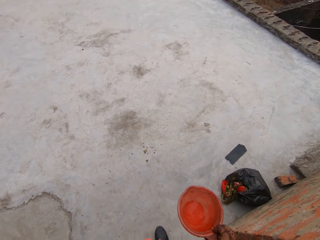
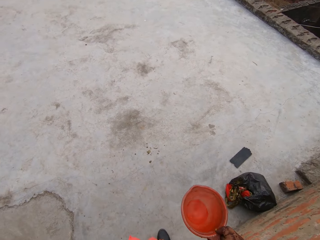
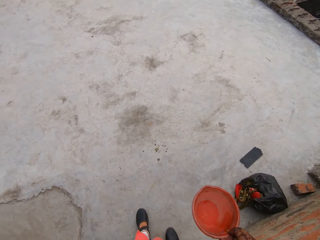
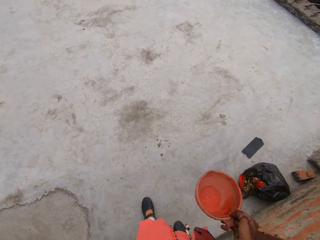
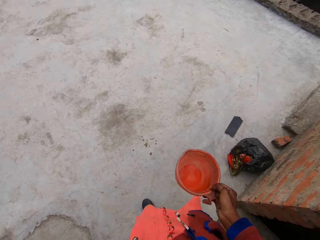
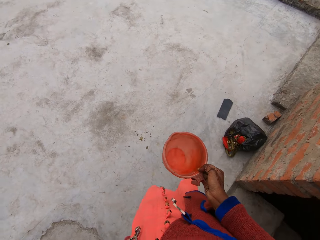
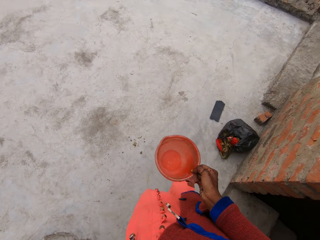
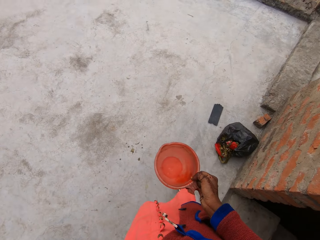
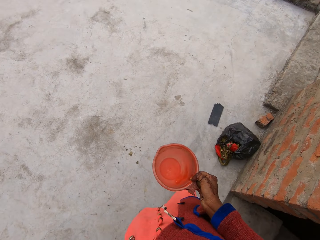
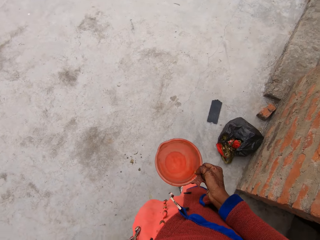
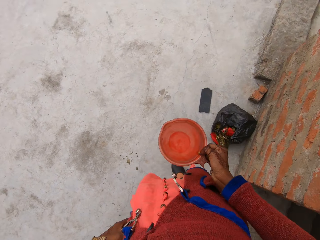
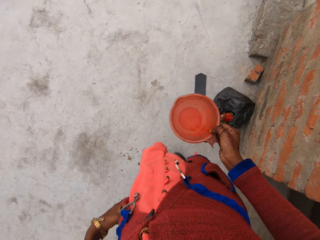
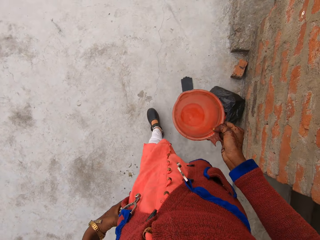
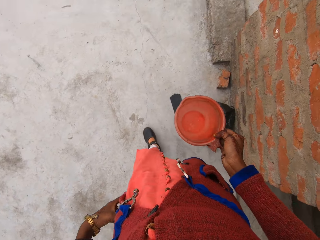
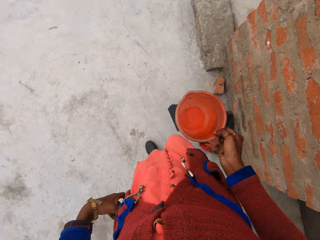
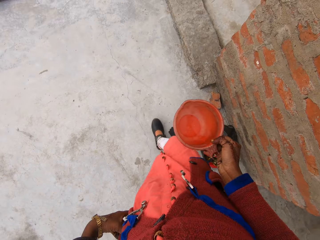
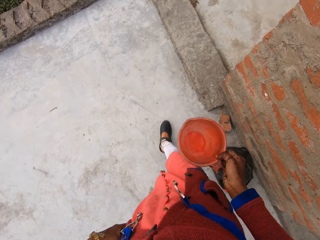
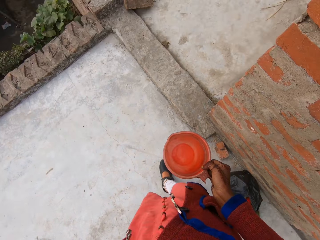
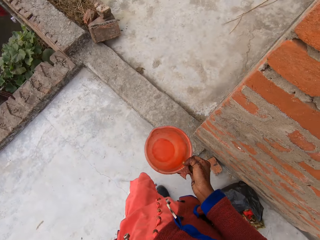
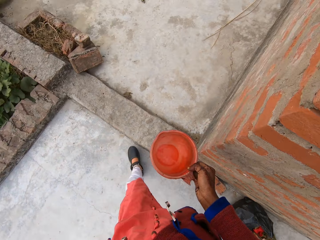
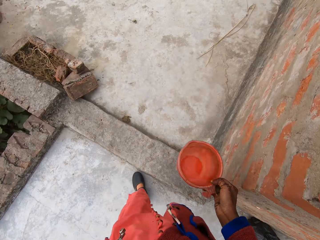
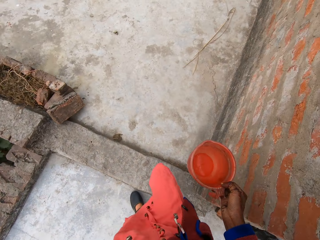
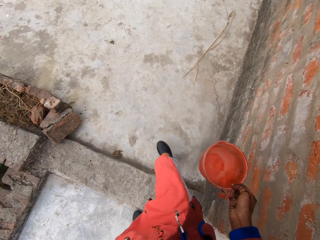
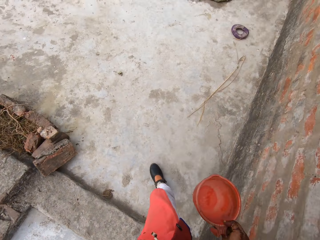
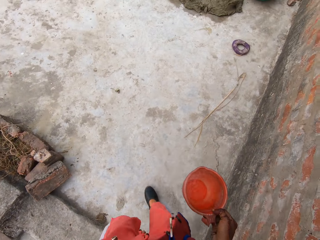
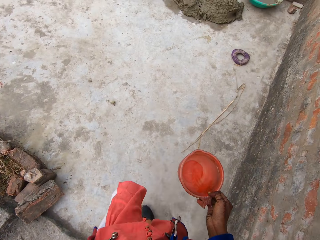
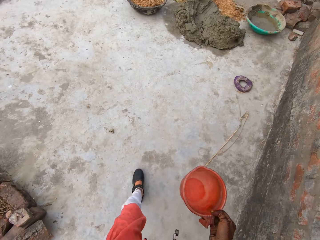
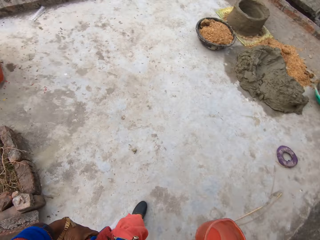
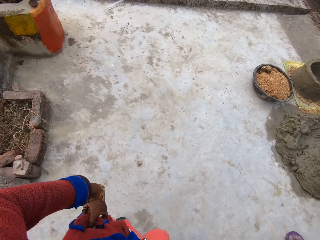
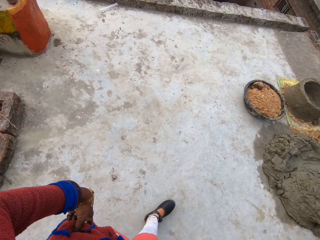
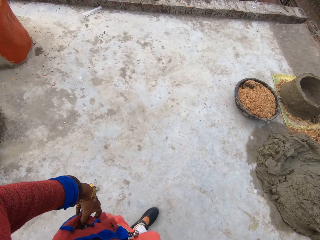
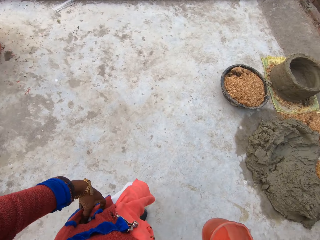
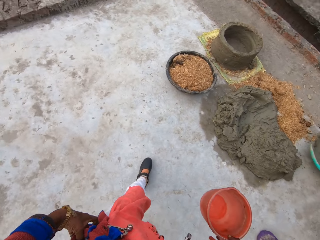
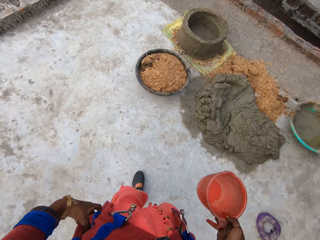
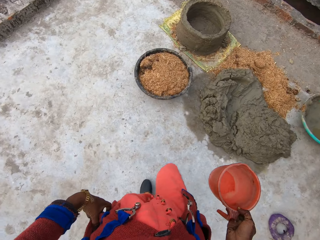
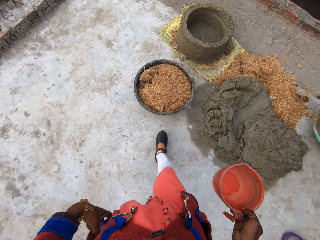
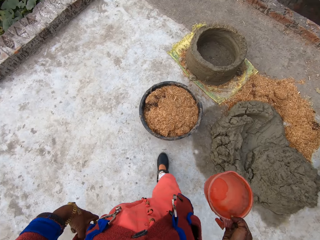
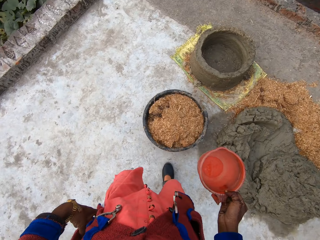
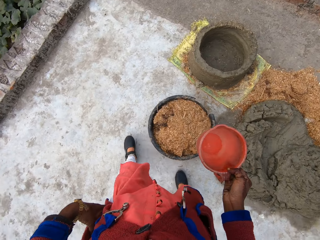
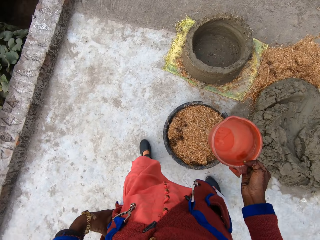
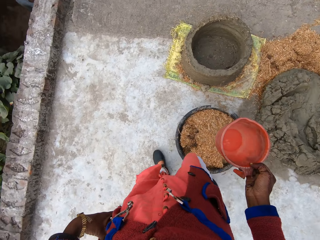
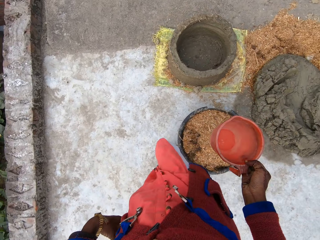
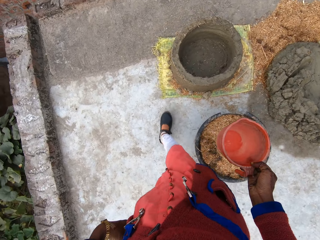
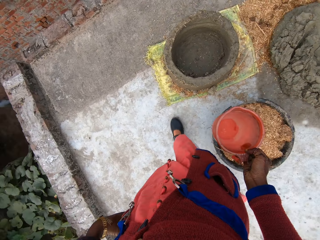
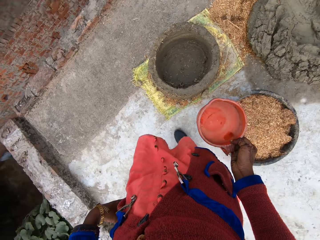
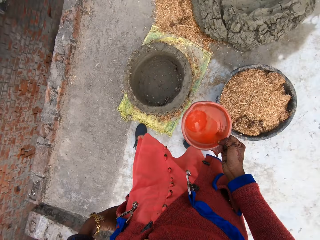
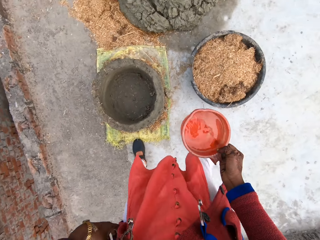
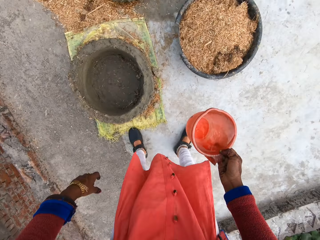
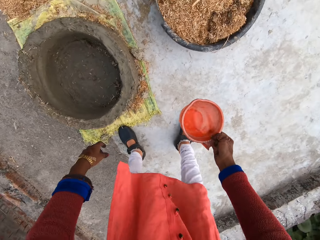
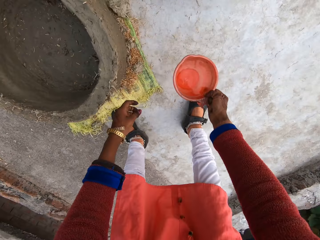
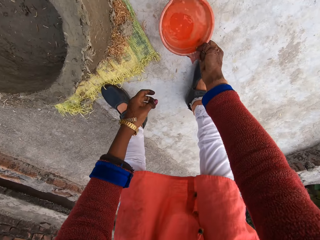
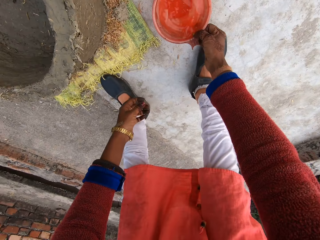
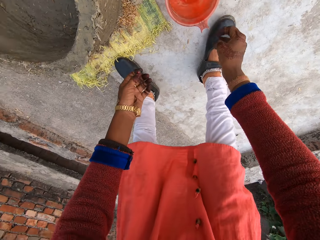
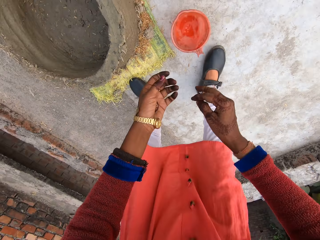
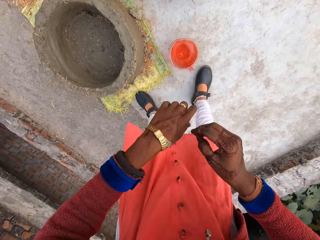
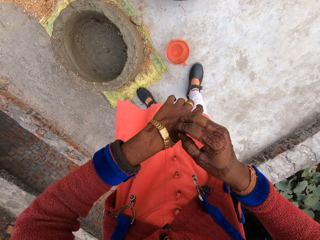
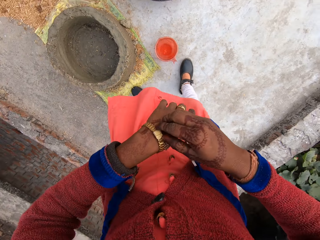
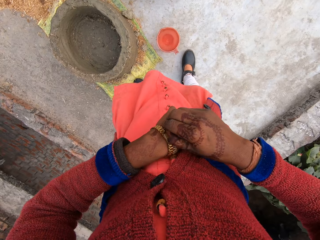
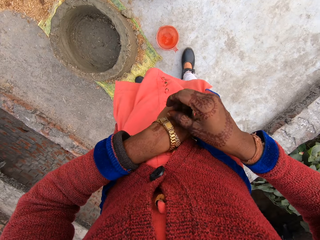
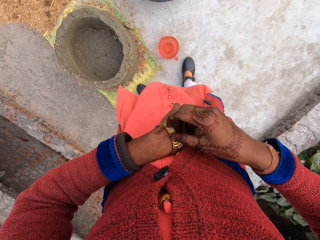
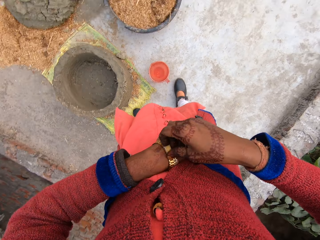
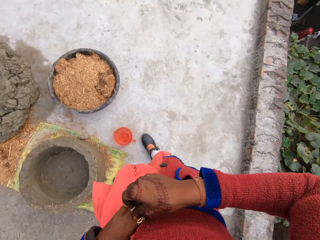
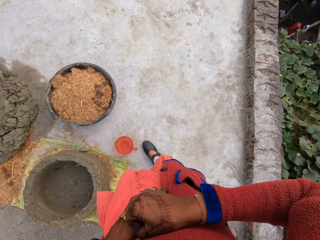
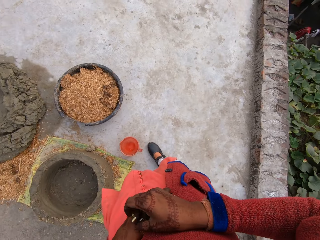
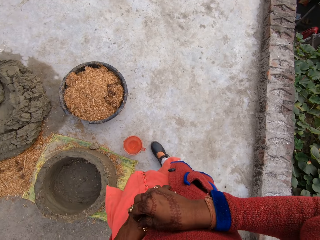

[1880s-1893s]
The camera wearer walks around. She bends downwards. She drops a cup of water or jug on the ground. She stands up. She removes the watch from her wrist.

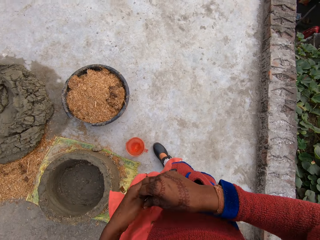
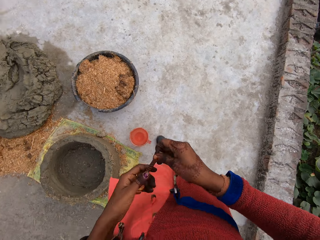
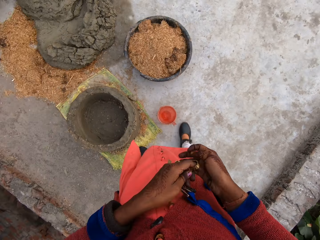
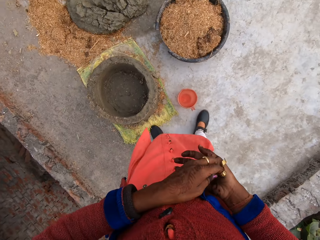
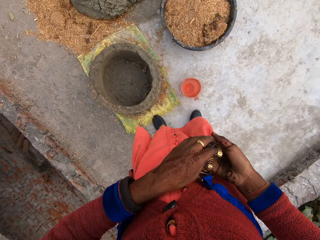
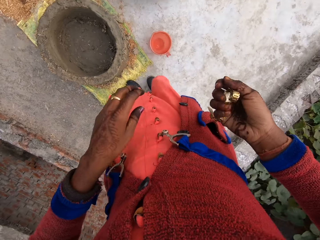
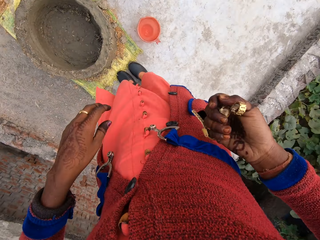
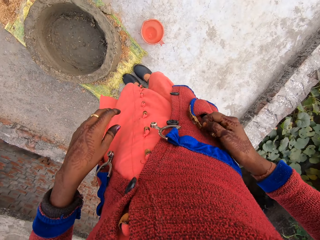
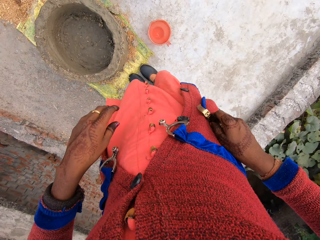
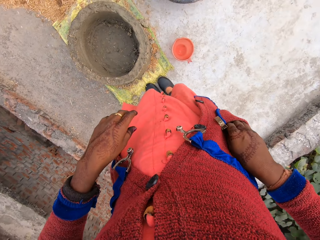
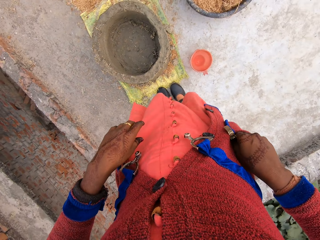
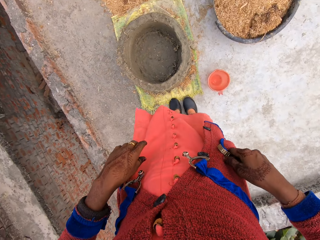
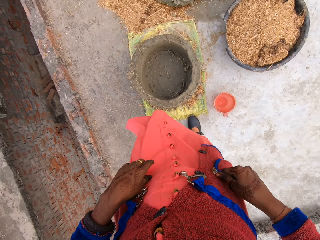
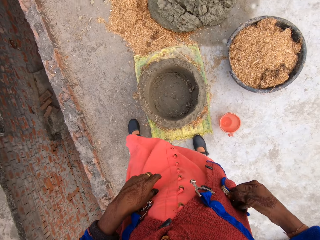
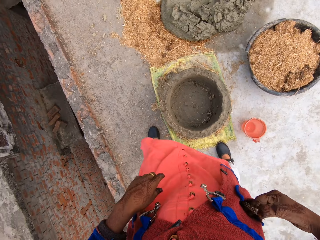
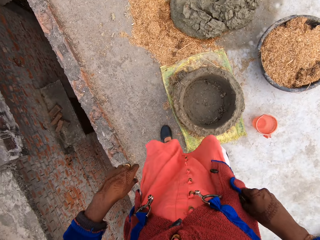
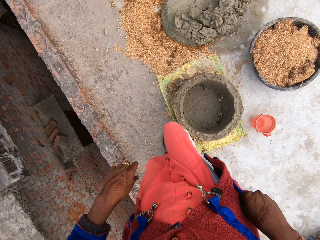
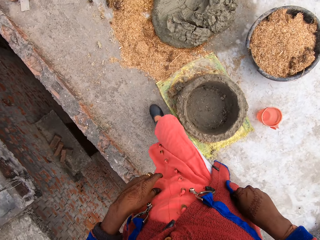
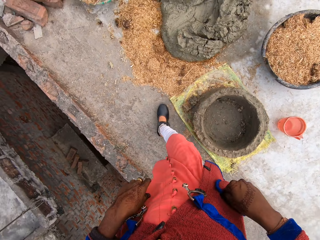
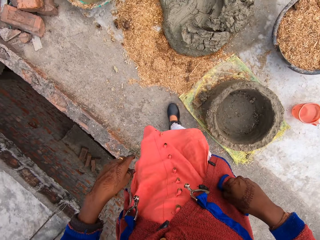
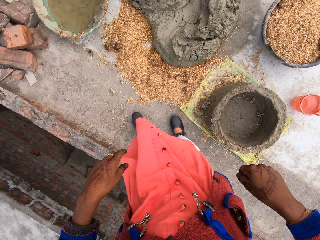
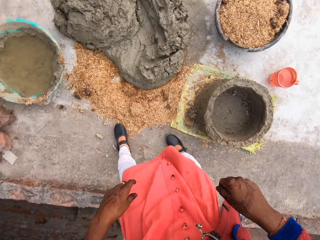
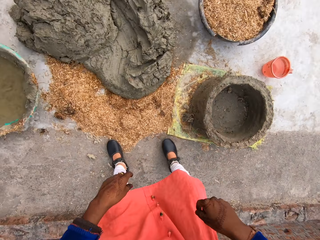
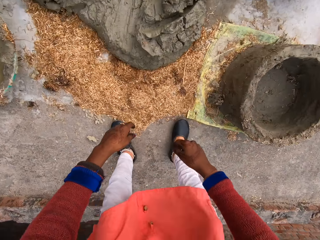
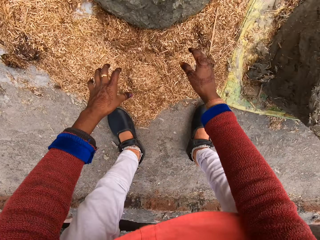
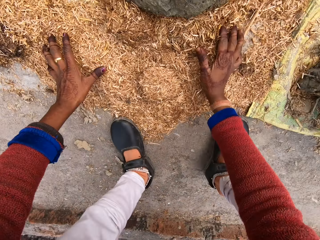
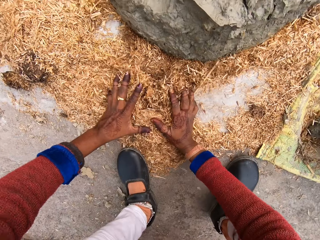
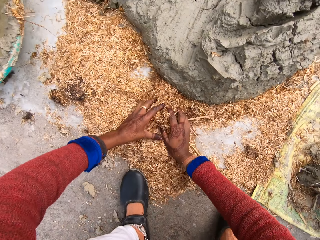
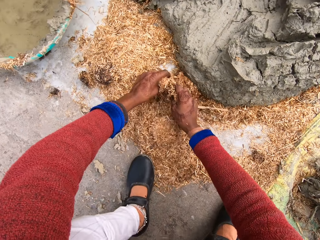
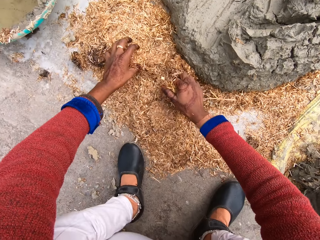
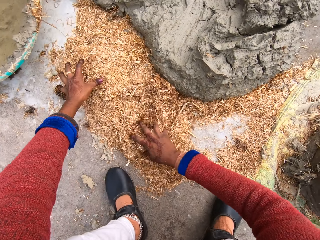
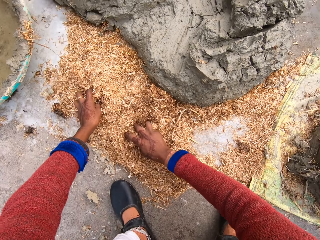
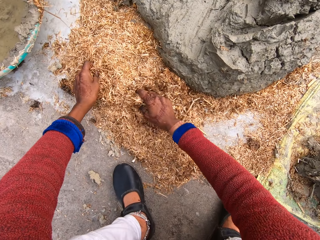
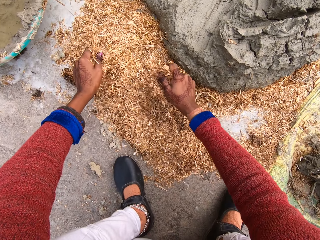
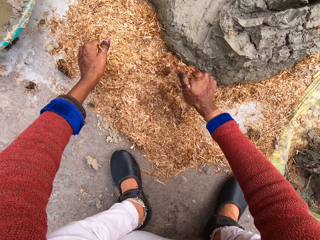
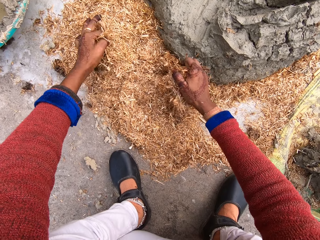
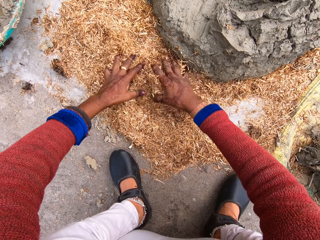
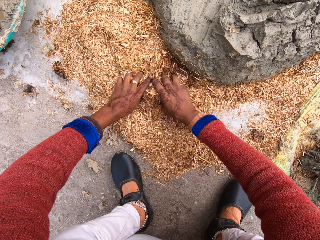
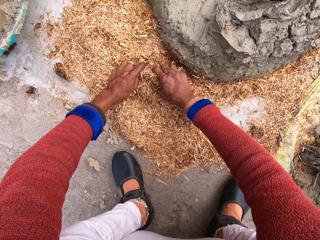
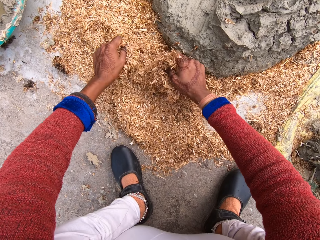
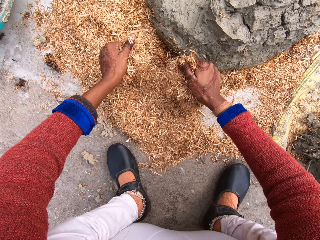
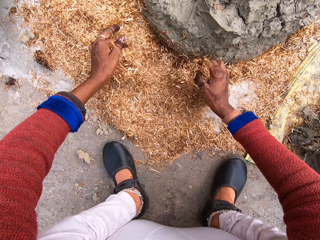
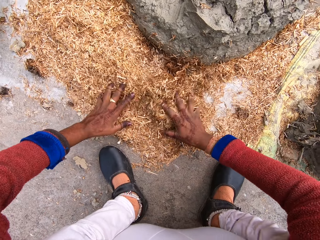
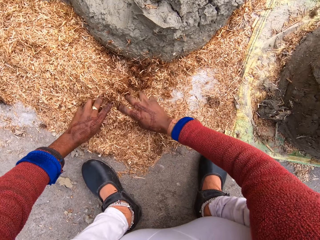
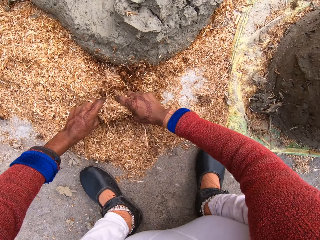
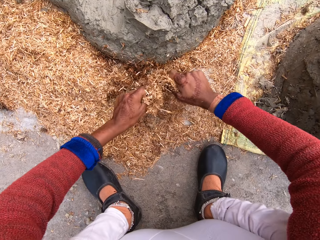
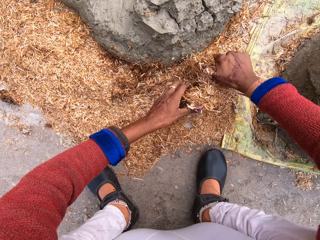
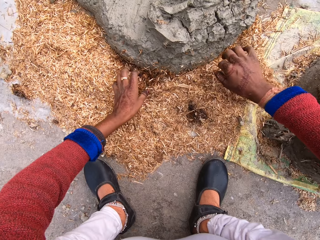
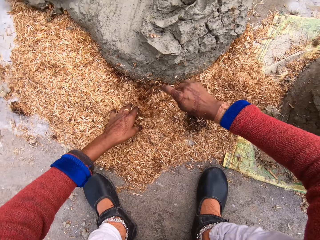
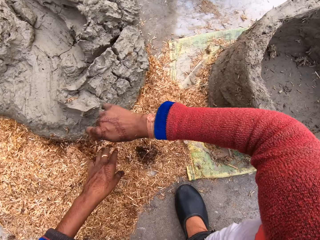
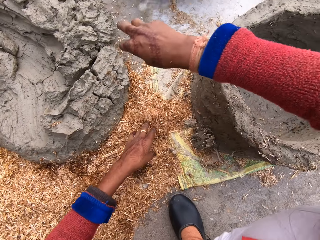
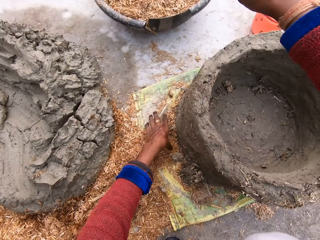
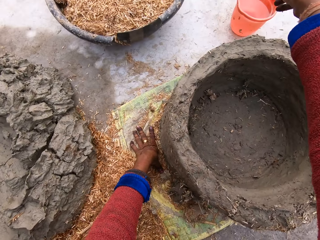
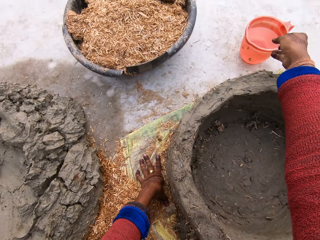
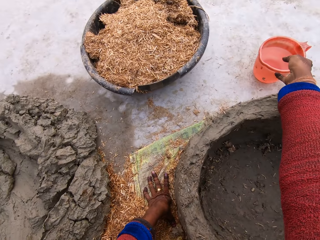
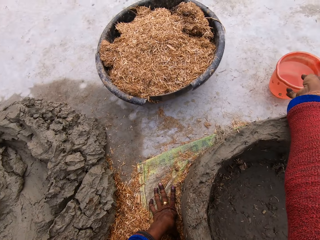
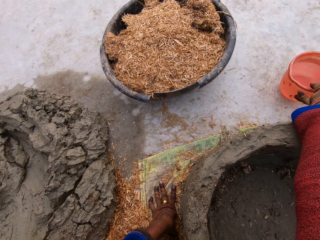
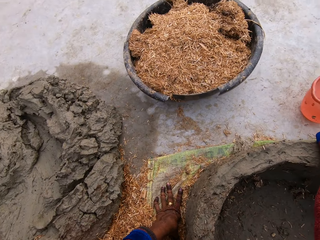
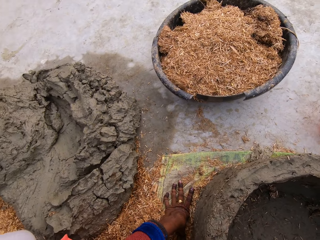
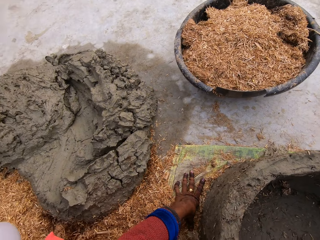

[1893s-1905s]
The camera wearer holds the watch with the other hand. She puts the watch in her pocket. She moves to her left. She bends downwards. She scoops something on the ground. She moves some sawdust on the ground. She presses something on the ground. She turns around. She places her left hand on the ground. She carries the cup of water. She picks up a jug on the ground.
